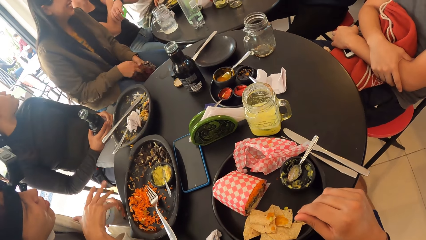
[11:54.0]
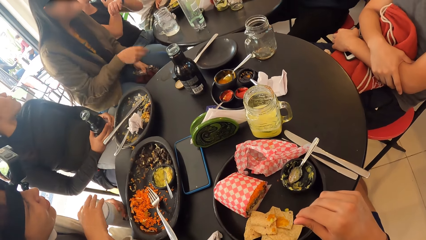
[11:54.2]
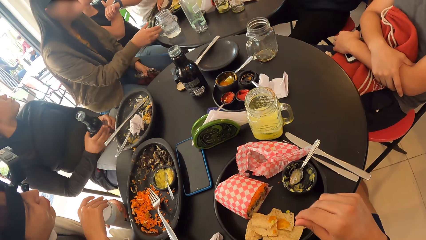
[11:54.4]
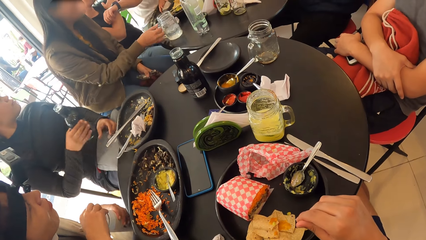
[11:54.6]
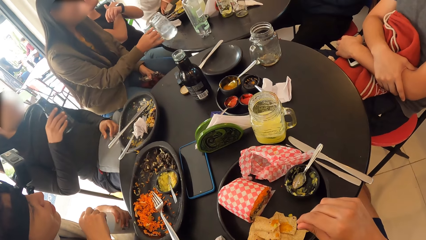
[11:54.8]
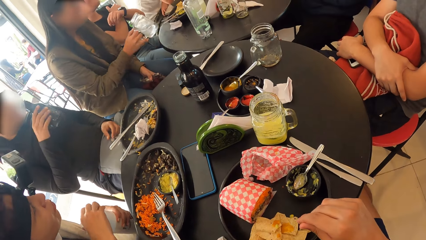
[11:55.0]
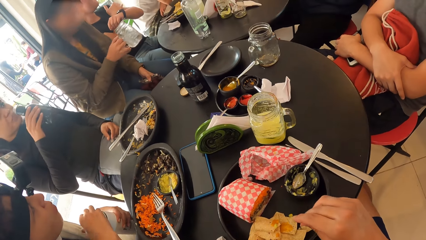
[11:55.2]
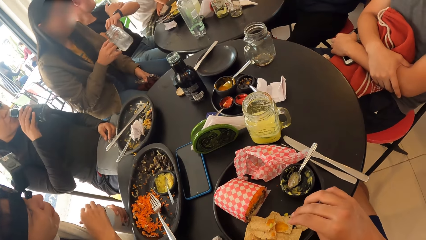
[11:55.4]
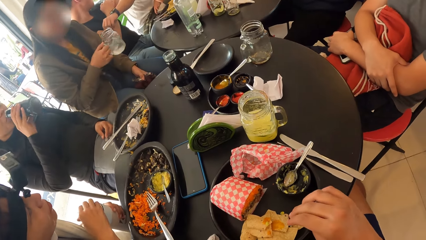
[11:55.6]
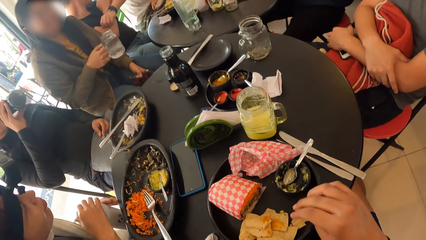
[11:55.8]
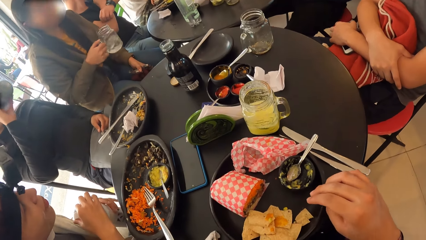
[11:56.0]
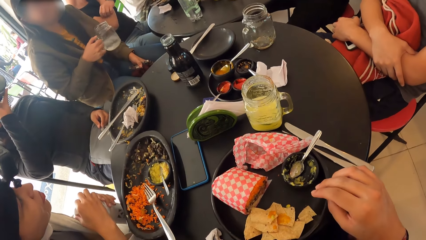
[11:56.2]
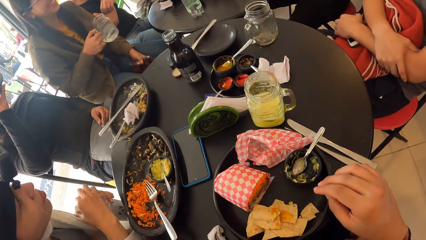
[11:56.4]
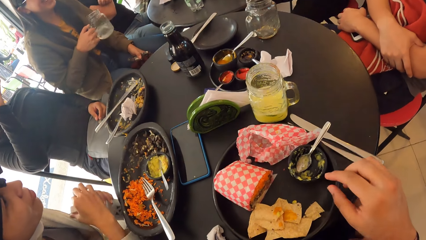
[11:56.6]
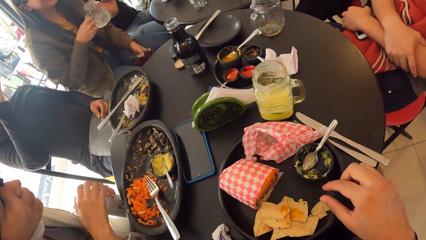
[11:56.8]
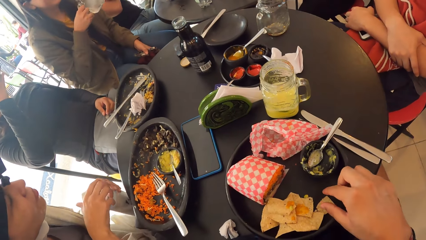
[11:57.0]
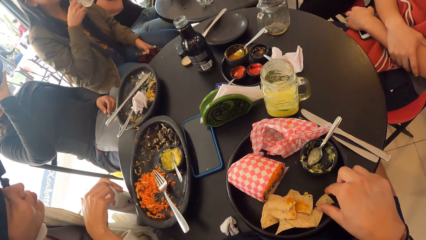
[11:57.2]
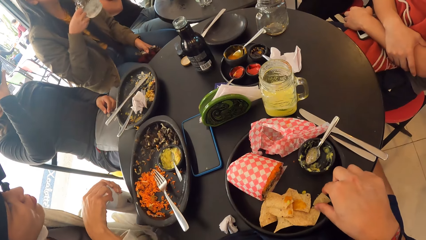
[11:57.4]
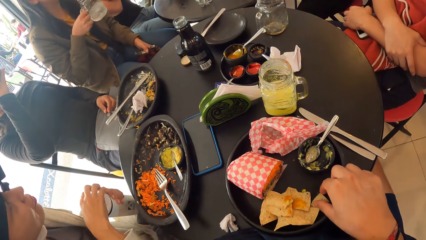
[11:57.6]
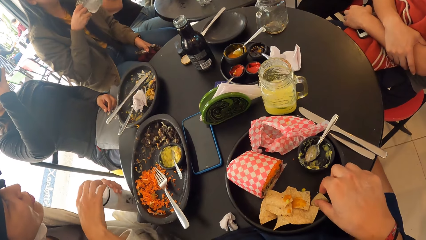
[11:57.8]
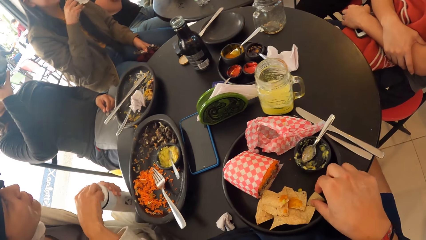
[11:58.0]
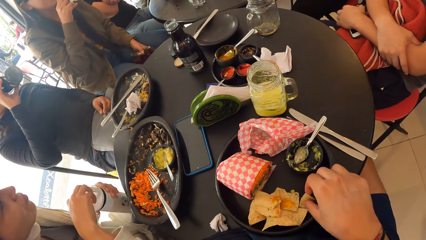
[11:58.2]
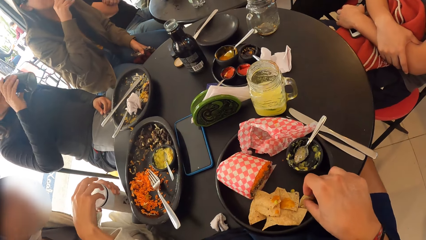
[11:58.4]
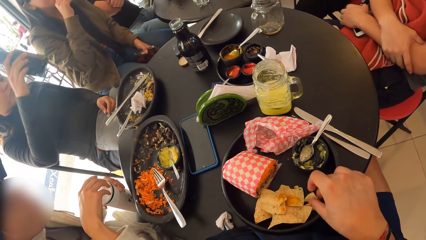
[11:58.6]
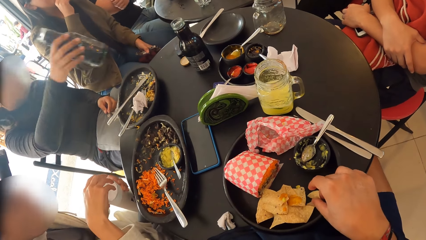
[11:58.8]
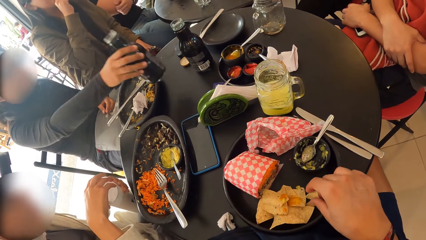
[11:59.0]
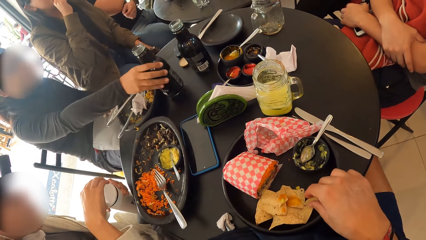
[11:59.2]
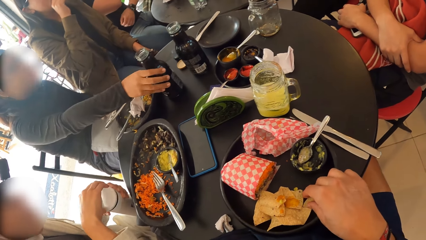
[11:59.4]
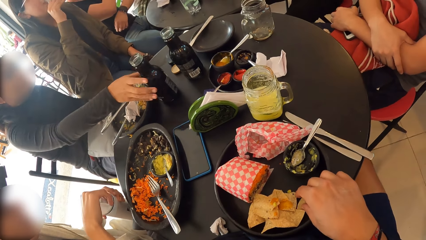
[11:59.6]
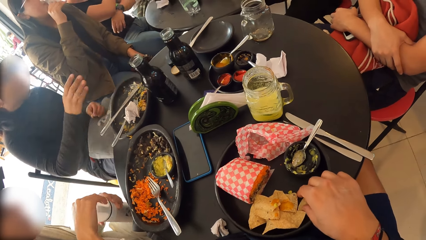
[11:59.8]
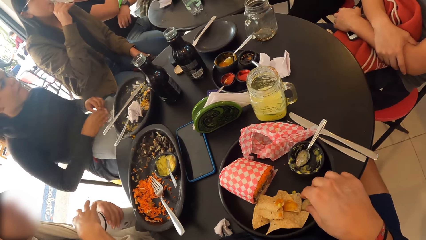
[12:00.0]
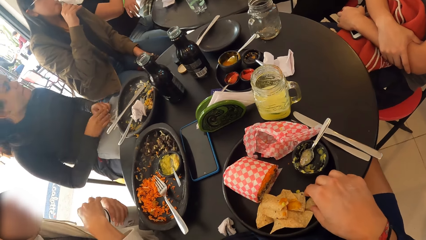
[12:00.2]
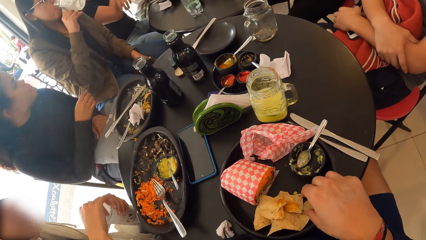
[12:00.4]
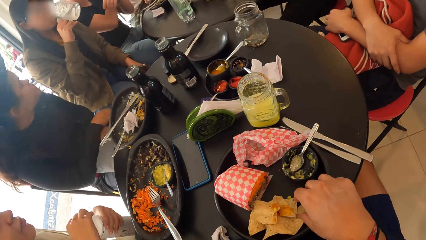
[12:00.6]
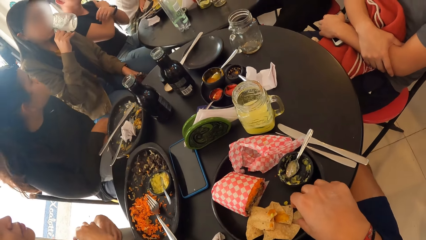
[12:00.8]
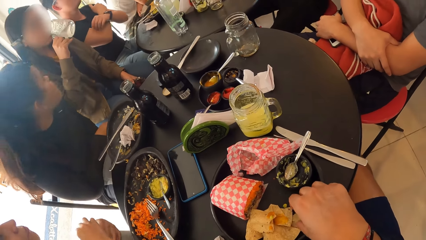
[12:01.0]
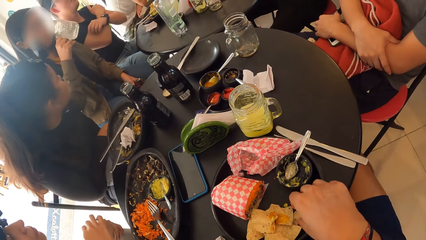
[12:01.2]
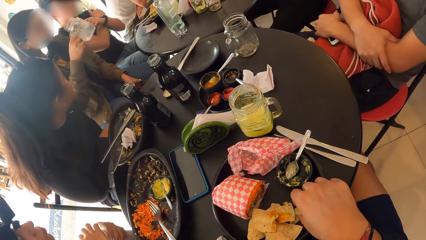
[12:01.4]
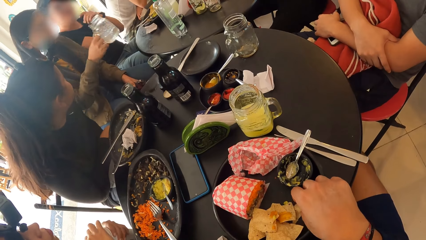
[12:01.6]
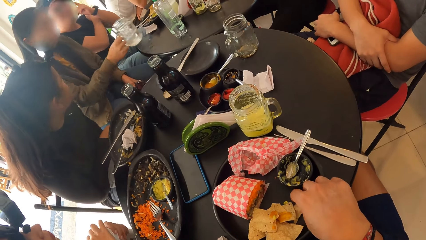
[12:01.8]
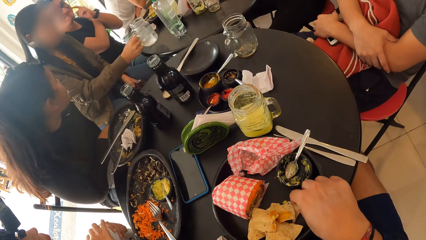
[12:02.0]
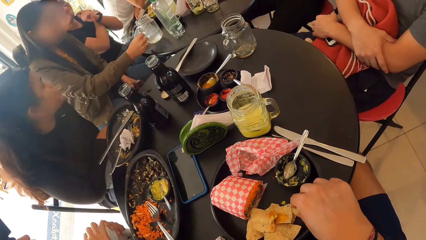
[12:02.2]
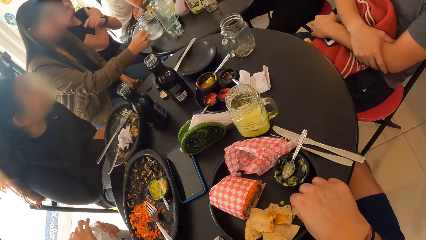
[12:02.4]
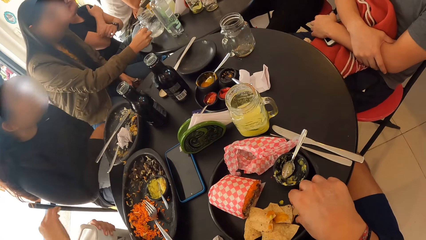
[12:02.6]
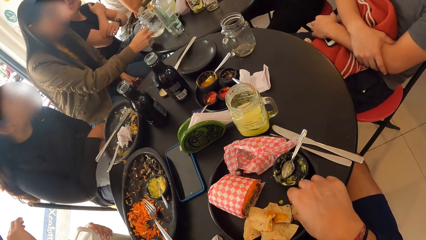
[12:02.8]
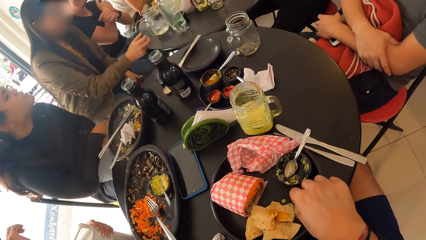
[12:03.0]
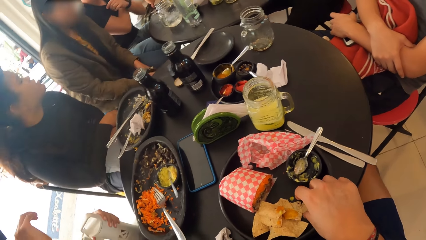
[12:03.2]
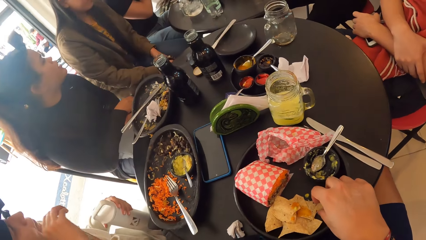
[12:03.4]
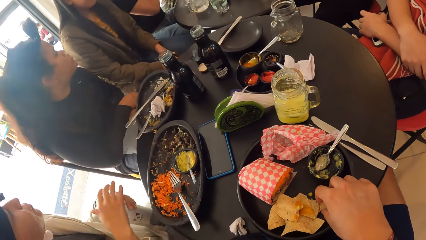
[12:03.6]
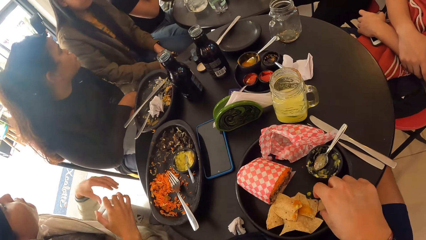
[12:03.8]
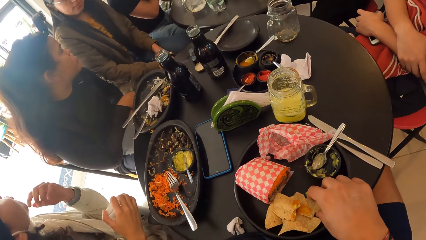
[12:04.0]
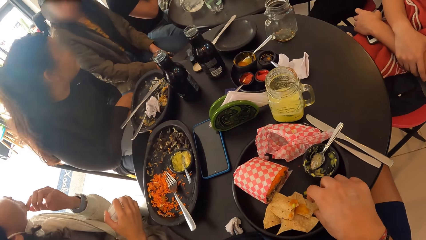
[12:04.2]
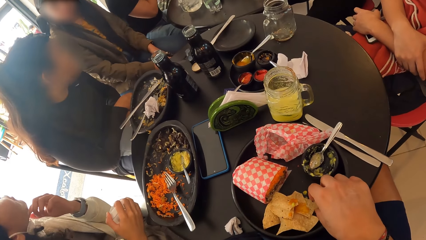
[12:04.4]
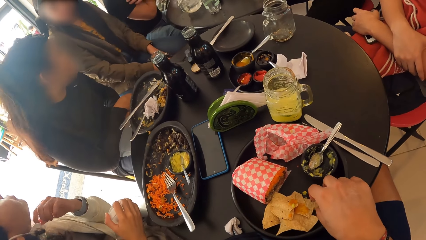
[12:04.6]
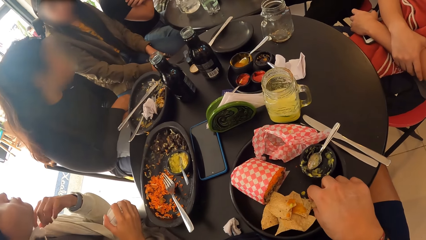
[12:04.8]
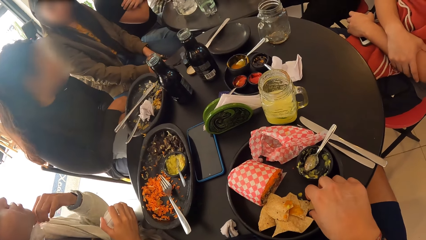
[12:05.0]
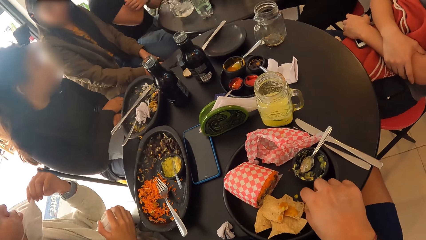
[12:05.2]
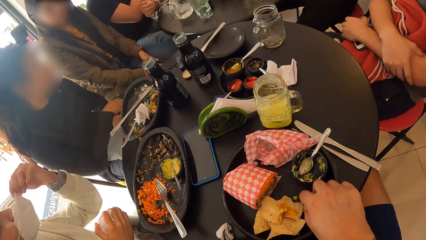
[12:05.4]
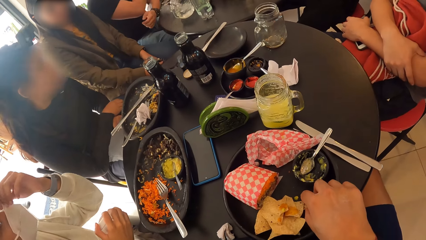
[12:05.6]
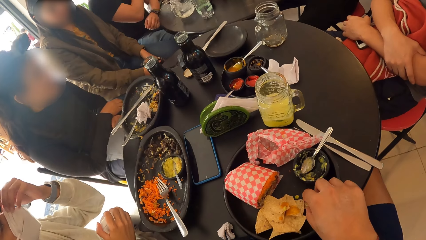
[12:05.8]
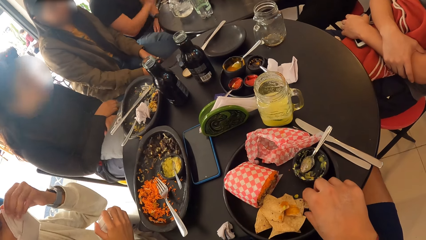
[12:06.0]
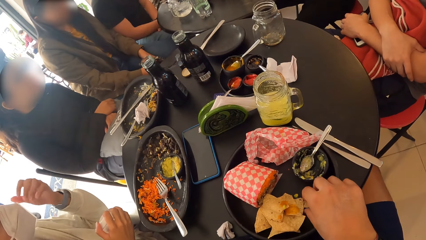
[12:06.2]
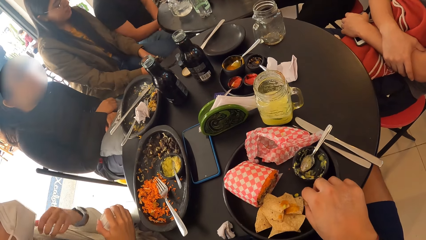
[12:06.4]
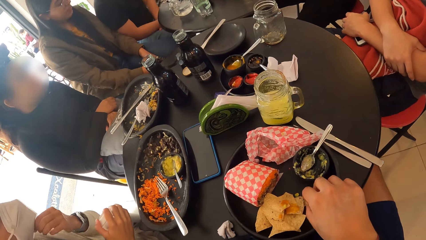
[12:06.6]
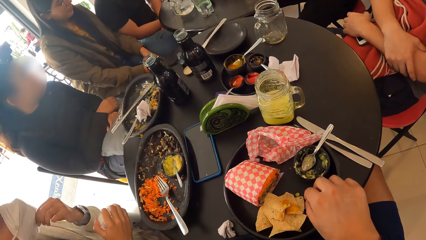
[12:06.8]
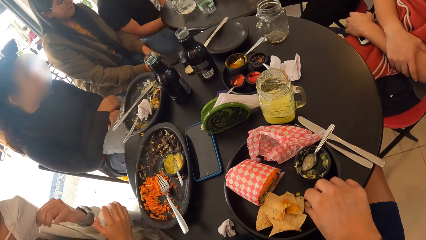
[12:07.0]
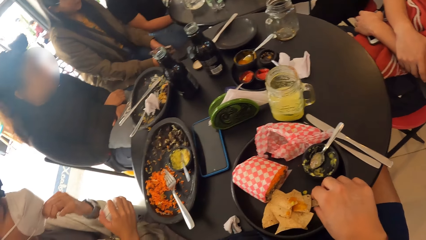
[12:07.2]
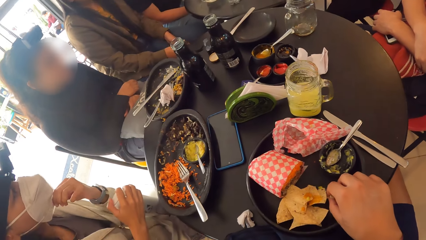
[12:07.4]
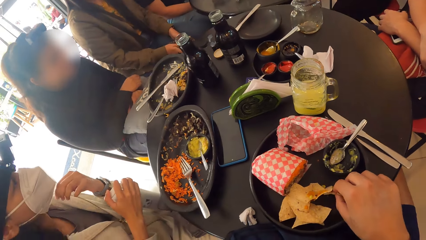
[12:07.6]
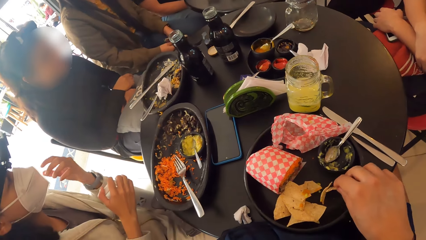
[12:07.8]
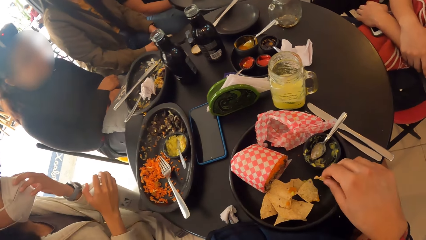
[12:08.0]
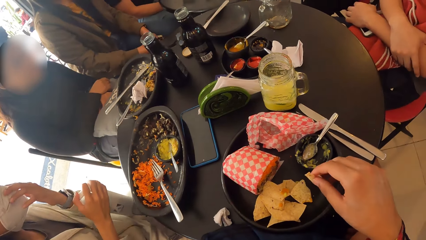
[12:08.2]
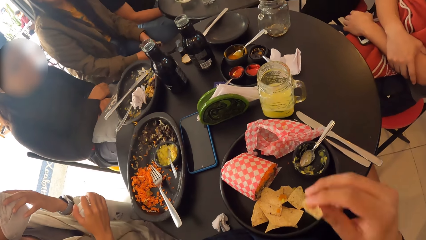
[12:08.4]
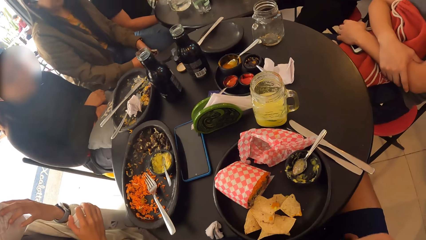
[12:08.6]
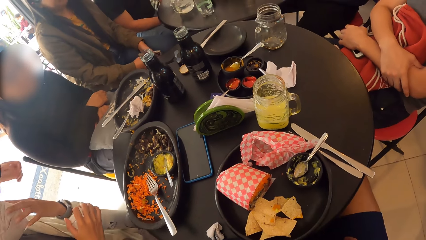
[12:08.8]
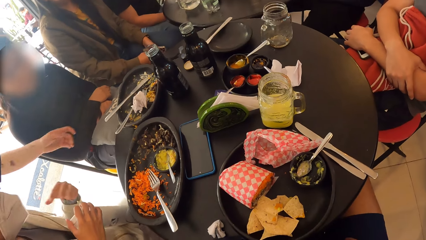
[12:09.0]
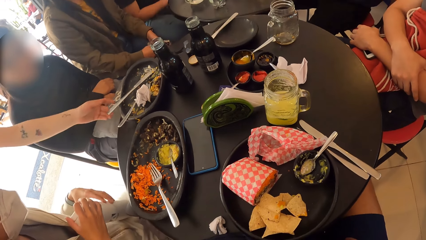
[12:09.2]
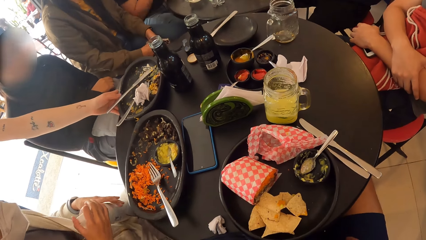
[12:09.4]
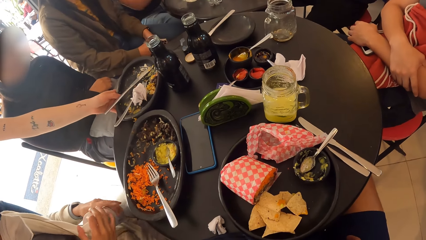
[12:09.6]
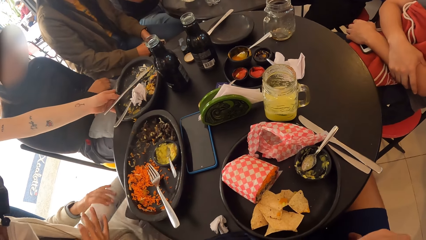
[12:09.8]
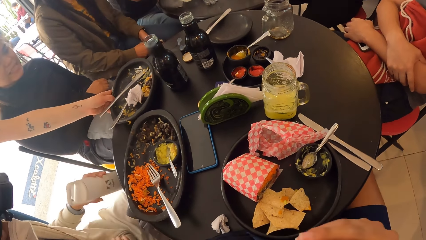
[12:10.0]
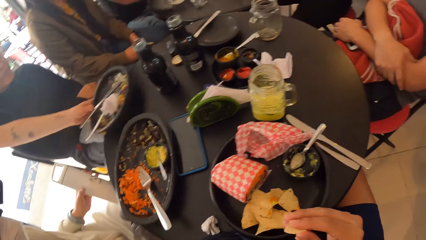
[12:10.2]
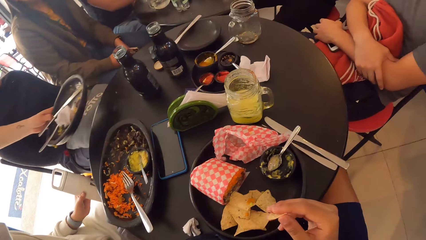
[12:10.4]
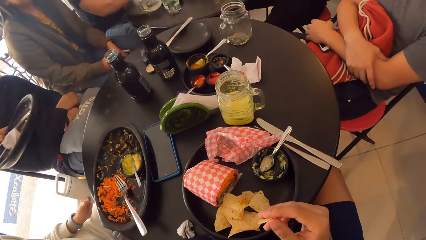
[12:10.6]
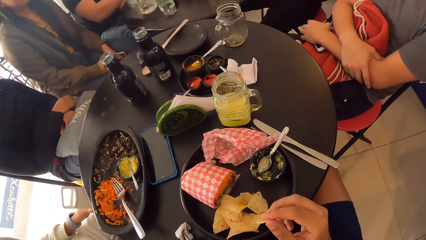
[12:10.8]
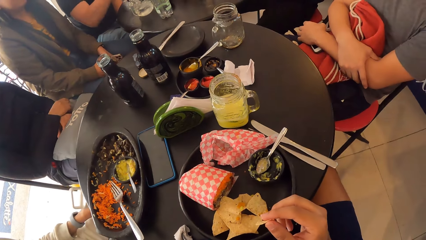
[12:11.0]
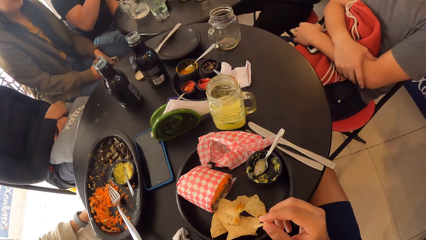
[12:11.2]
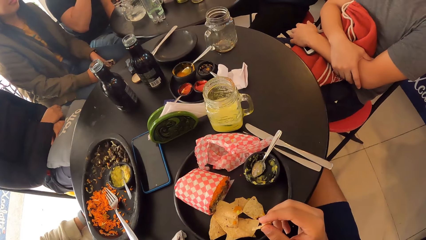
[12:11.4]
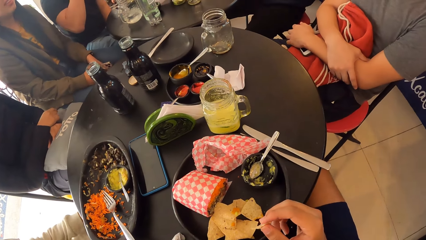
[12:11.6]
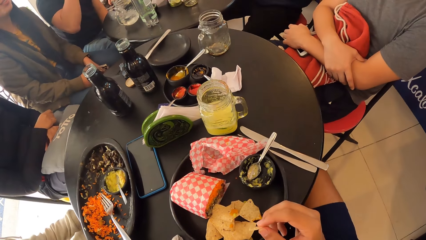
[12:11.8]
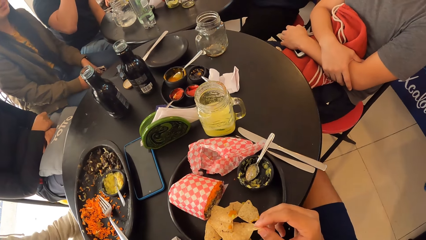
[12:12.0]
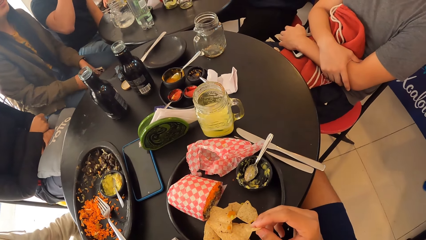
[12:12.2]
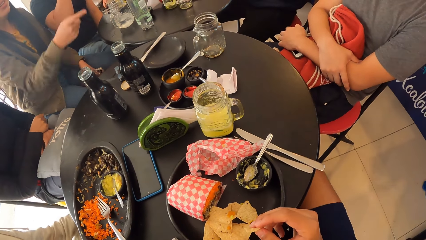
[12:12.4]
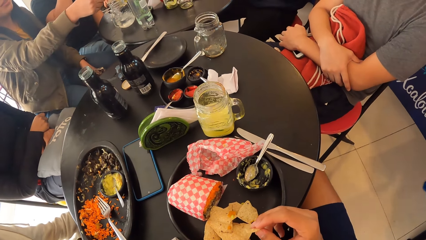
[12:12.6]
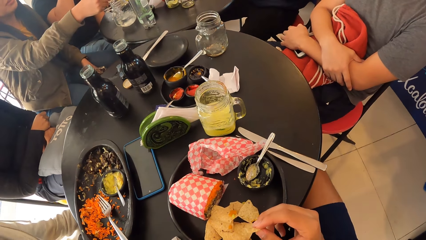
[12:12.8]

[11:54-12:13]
A person takes the cup jar on the table. The camera wearer picks up a chip from the plate with his right hand. The person puts the cup jar on the table. Another person puts on the mask. The camera wearer puts the chip in his mouth with his right hand. A third person takes the plate on the table.
